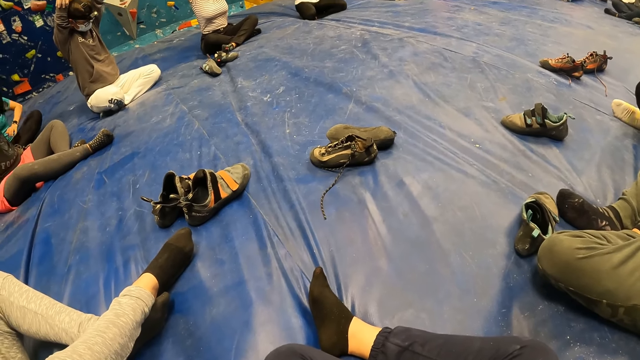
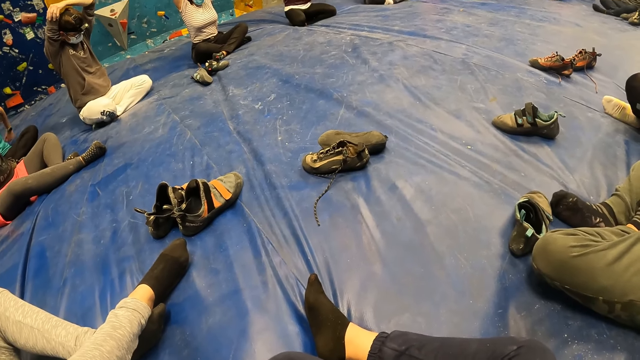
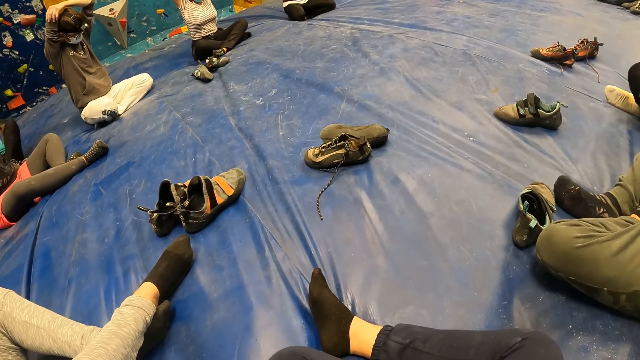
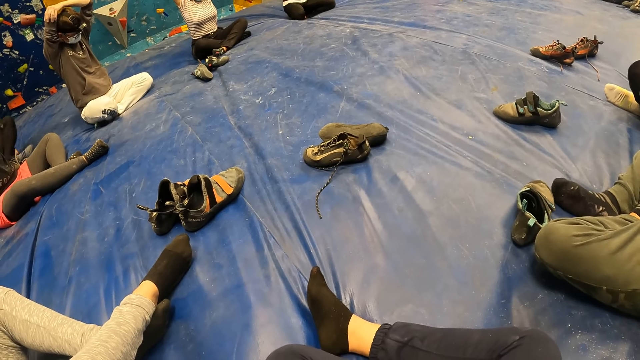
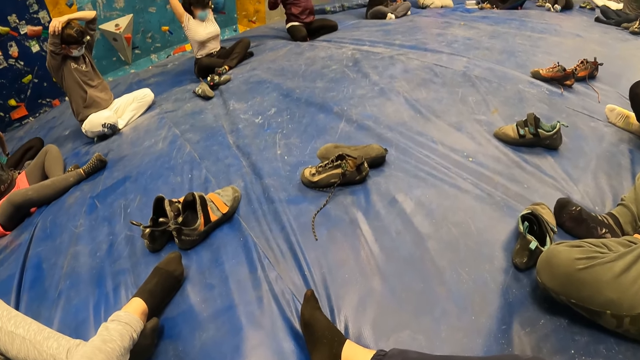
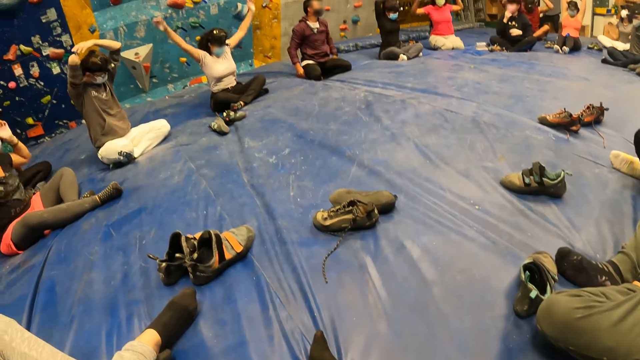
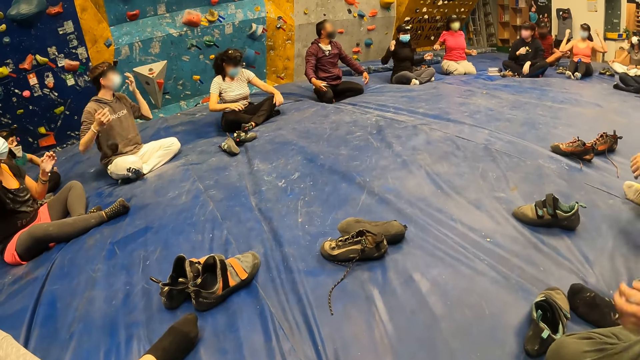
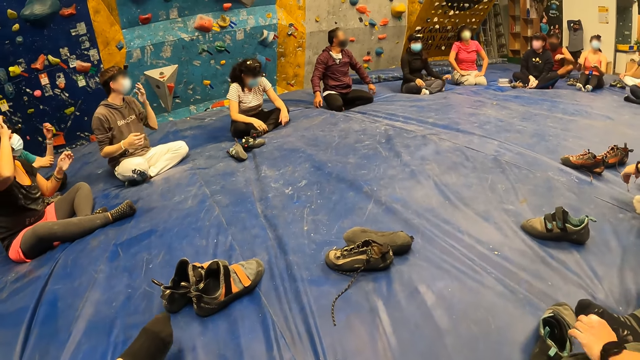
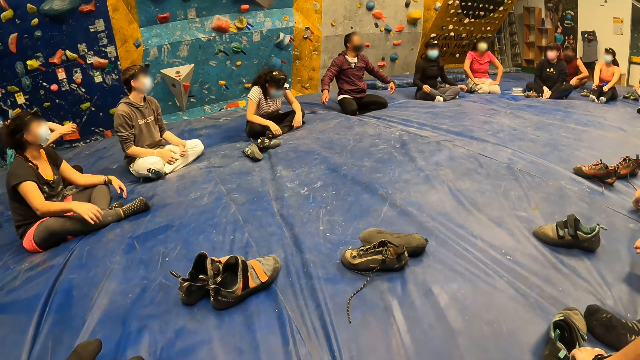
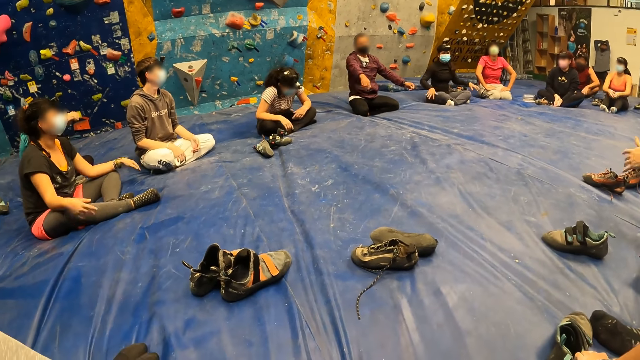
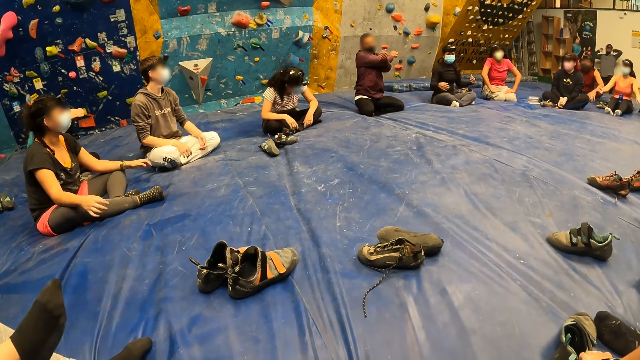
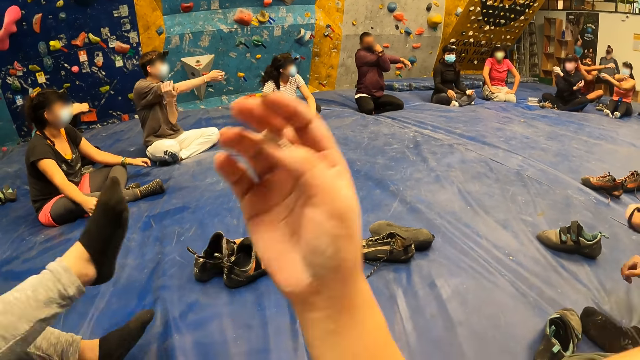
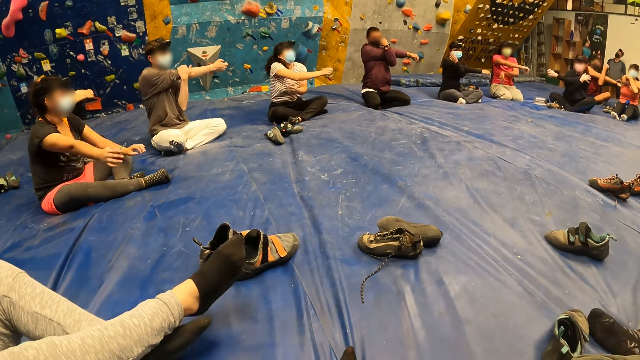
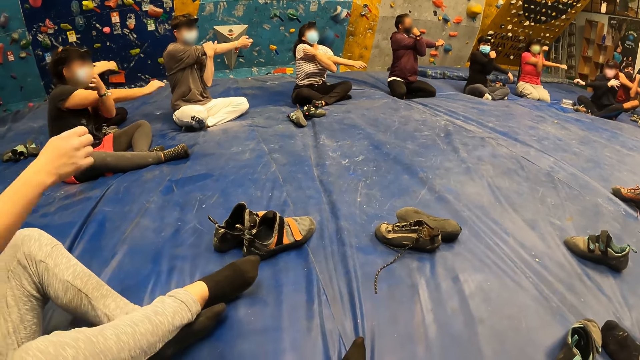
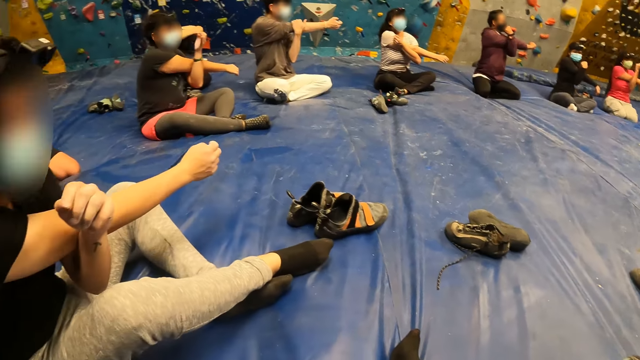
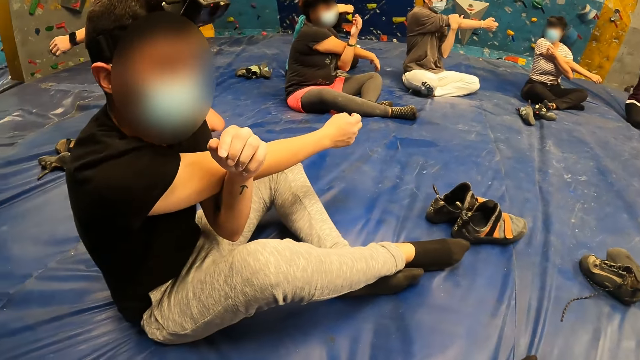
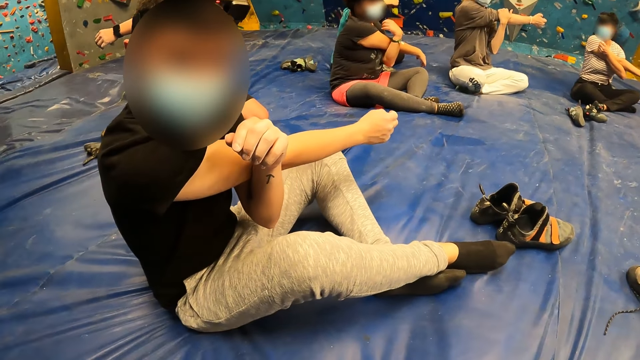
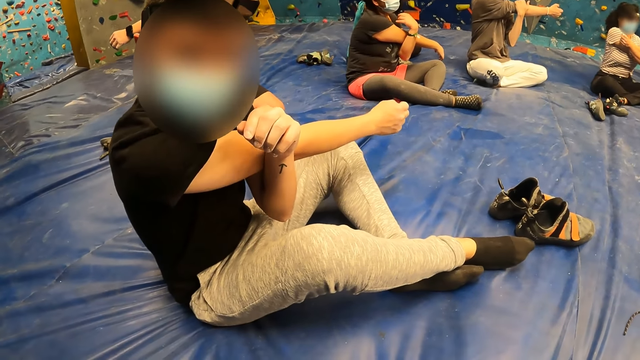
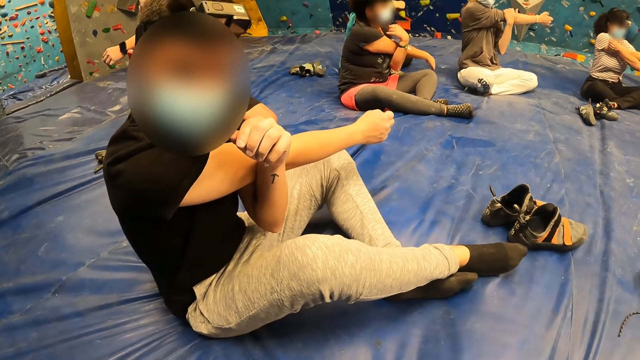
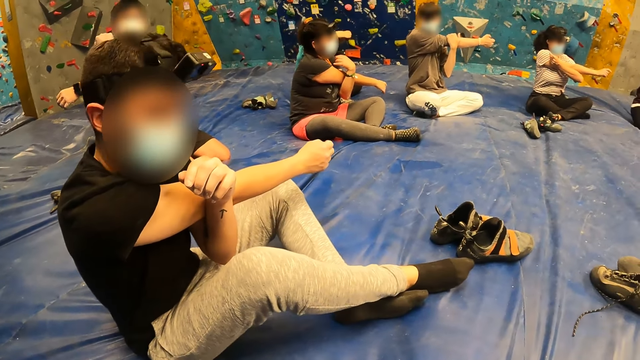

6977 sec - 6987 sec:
A man brings down his hands. A woman brings down her hands. Another woman brings down her hands. Another man brings down his hands. A third man moves his hand. A fourth man moves hands. The first man crosses both hands. The second man crosses both hands. The camera wearer crosses both hands and moves hands. A fifth man stretches hands. The first woman crosses both hands. The second woman crosses both hands. A third woman crosses both hands. The camera wearer looks around. A sixth man crosses both hands. A seventh man looks around.

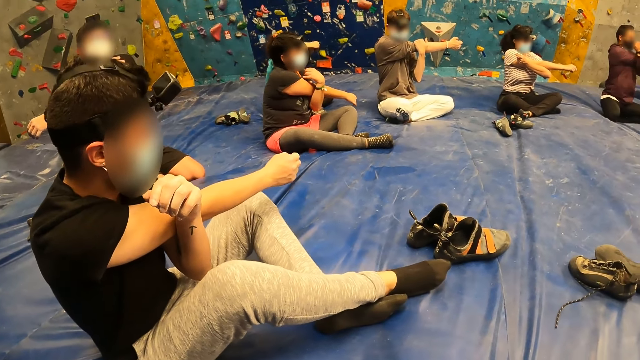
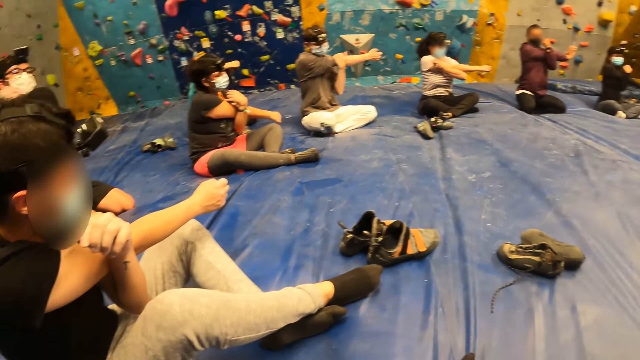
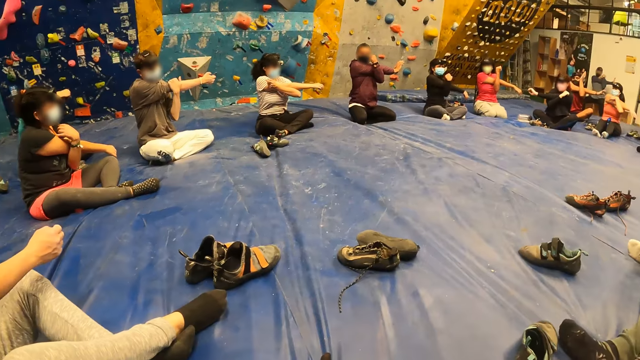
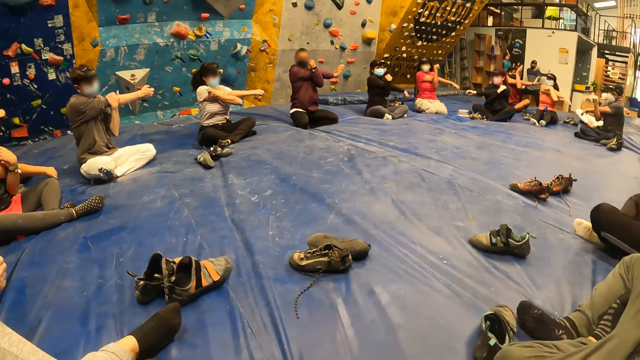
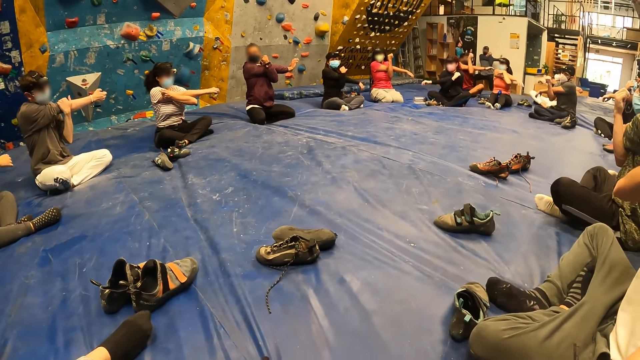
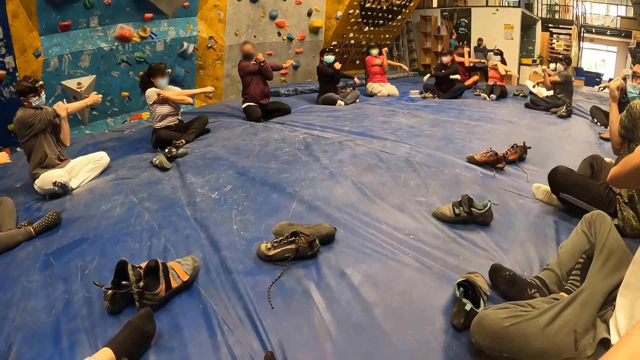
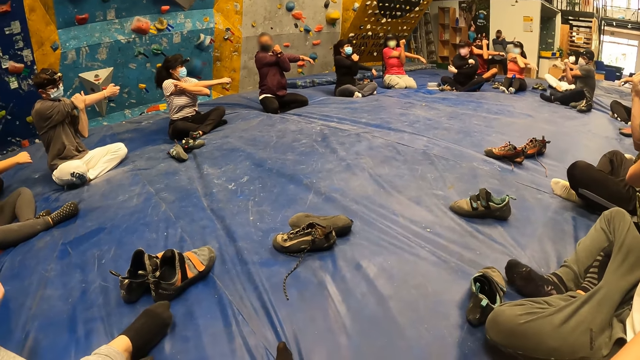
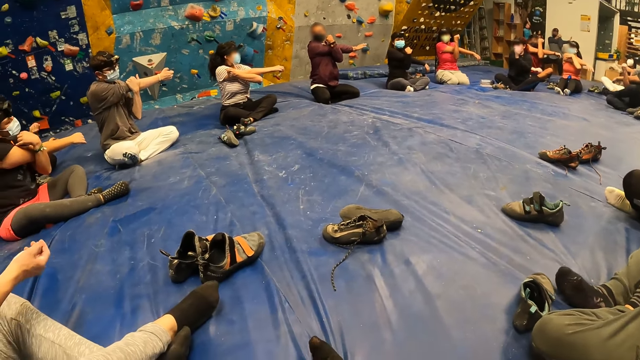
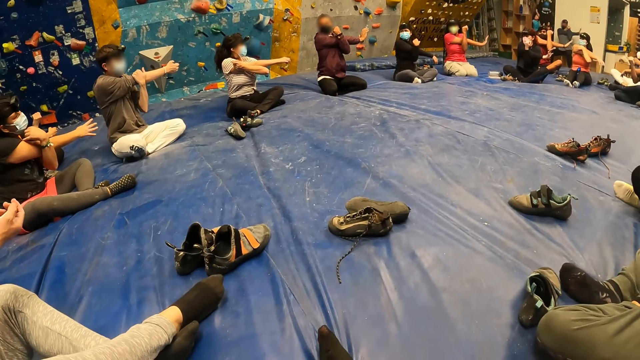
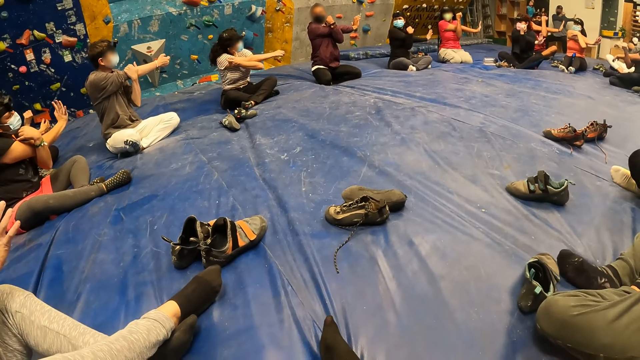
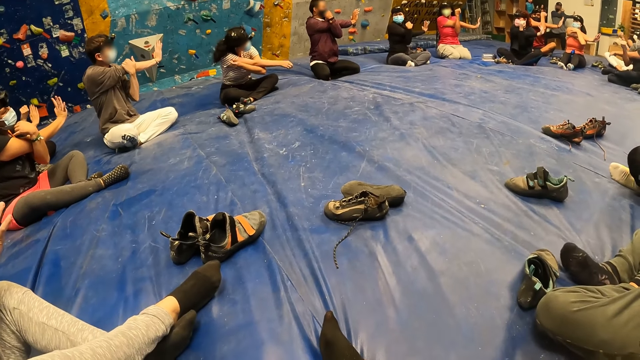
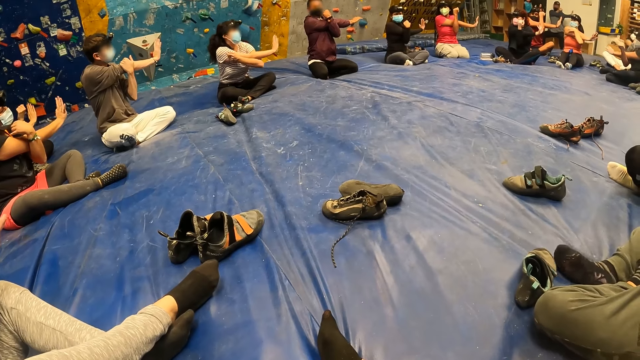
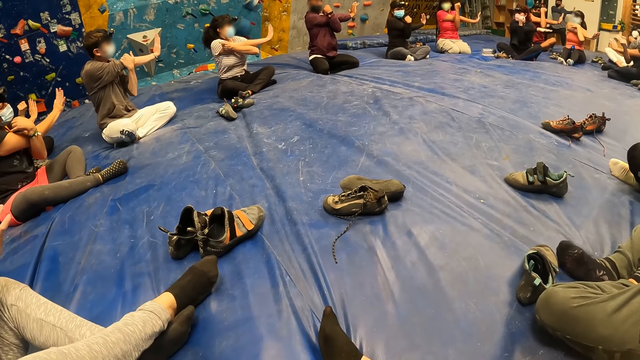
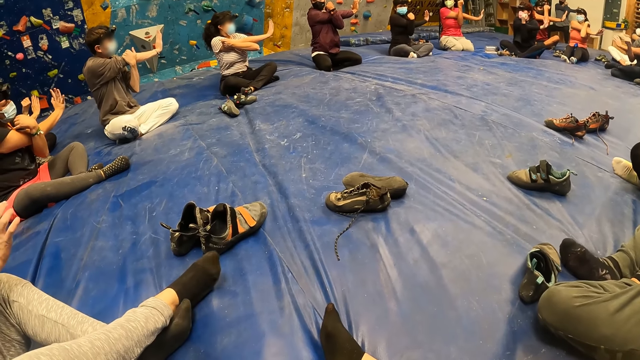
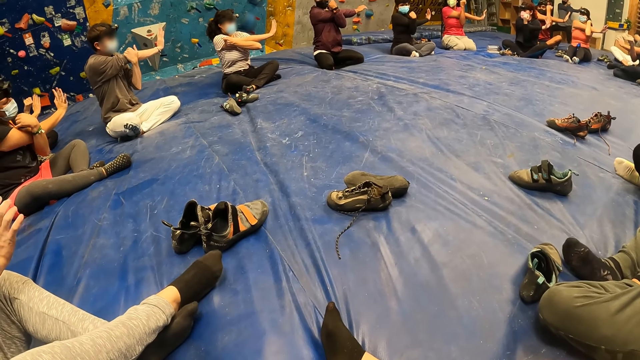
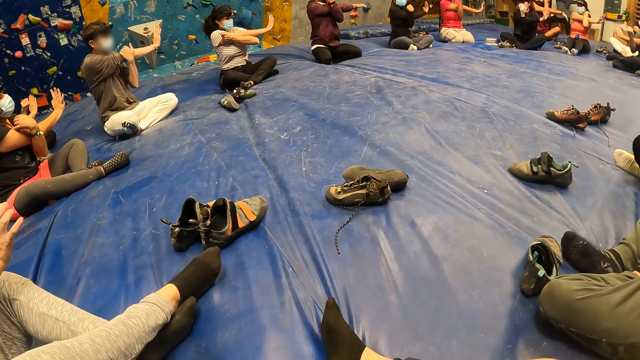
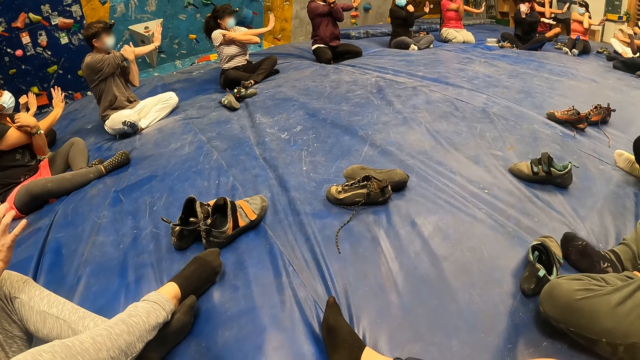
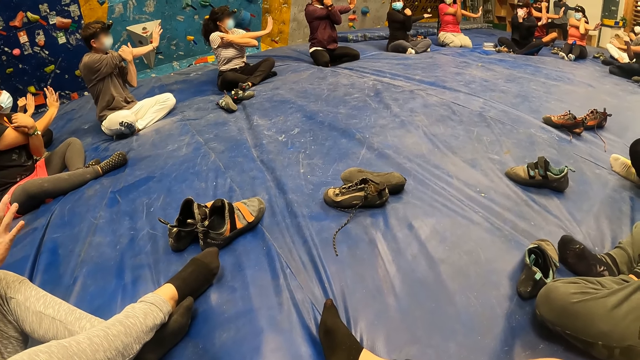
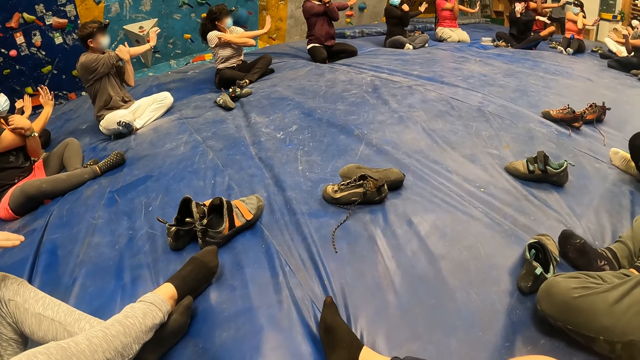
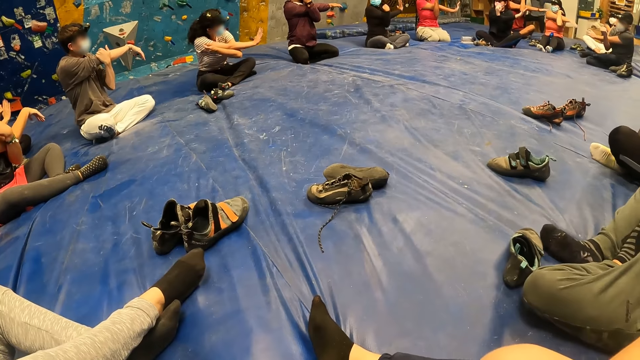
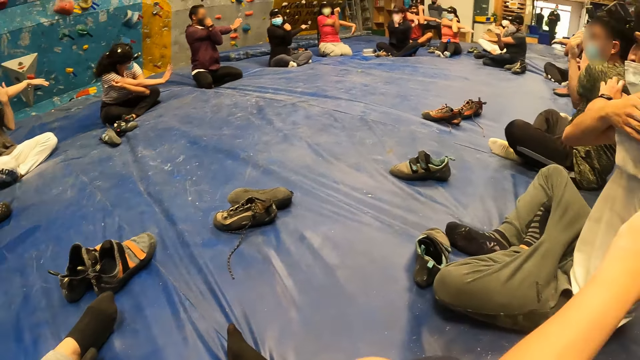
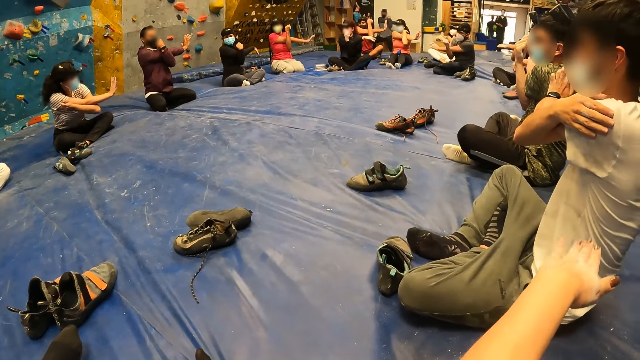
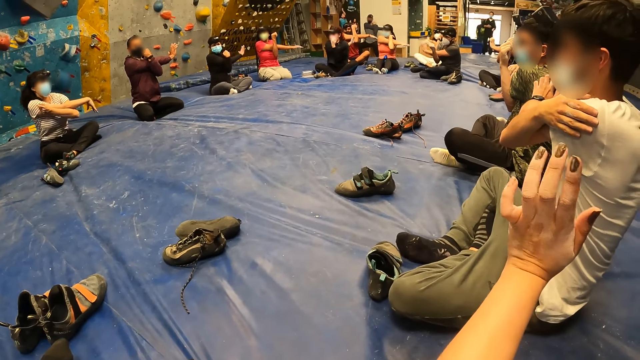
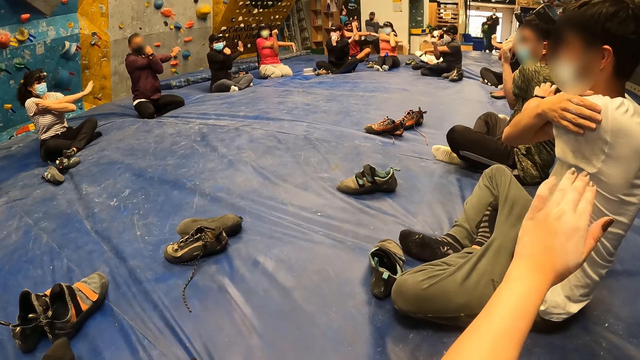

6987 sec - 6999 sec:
A man stretches hands. Another man moves his foot. A third man looks around. A fourth man twists his right hand. A woman twists her right hand. Another woman twists her right hand. A fifth man twists his right hand. A third woman bends her back. The camera wearer twists her left hand and moves hands.
